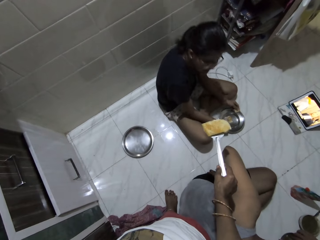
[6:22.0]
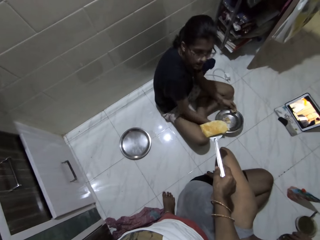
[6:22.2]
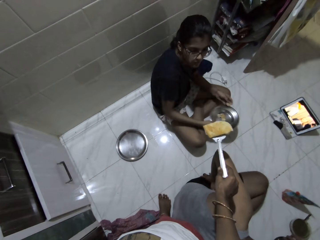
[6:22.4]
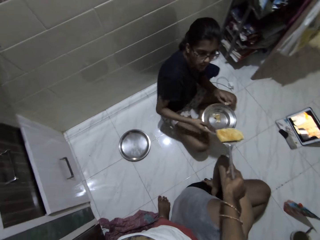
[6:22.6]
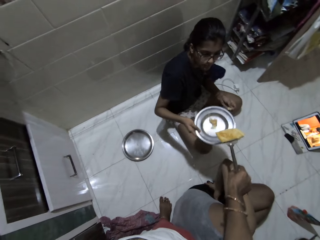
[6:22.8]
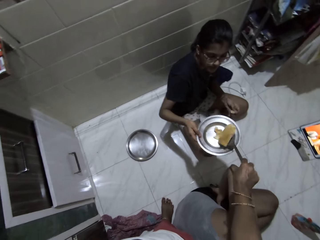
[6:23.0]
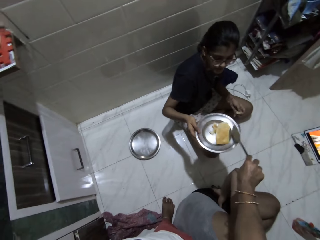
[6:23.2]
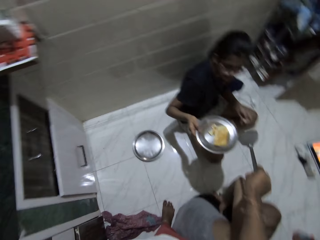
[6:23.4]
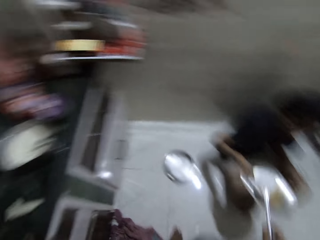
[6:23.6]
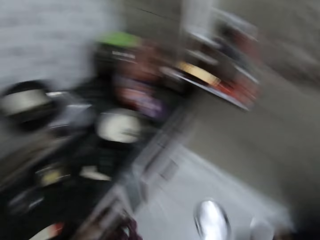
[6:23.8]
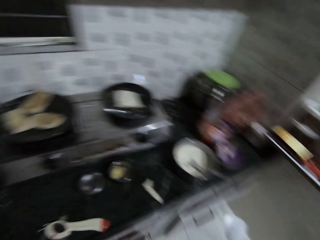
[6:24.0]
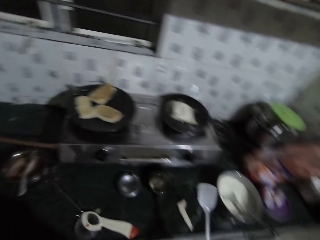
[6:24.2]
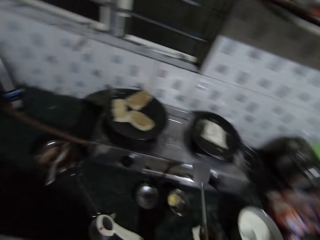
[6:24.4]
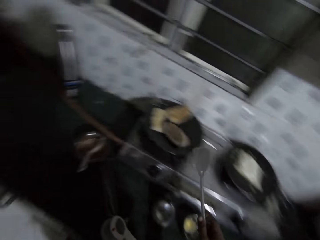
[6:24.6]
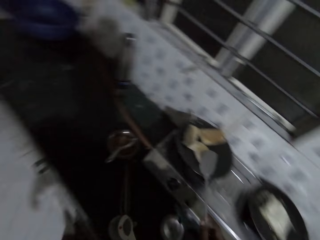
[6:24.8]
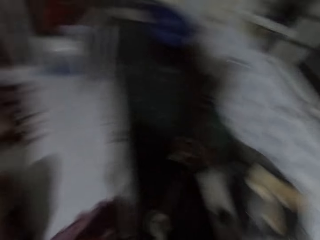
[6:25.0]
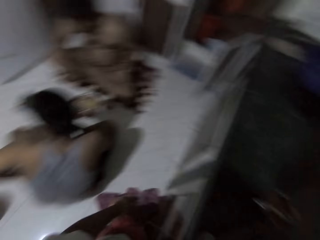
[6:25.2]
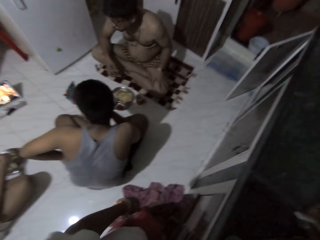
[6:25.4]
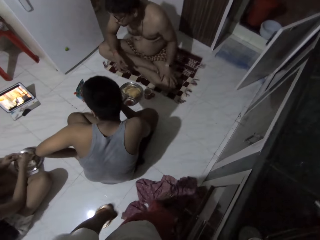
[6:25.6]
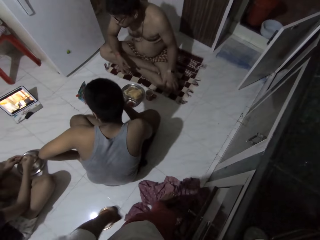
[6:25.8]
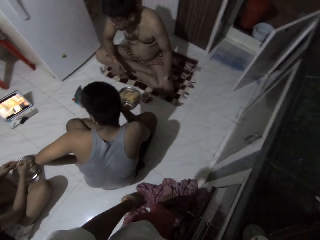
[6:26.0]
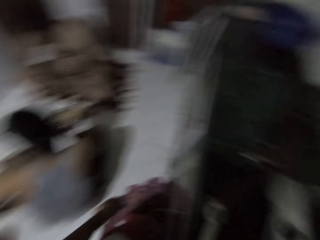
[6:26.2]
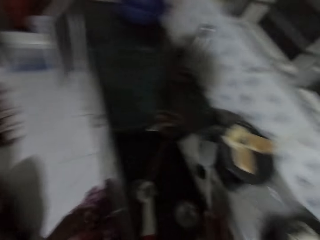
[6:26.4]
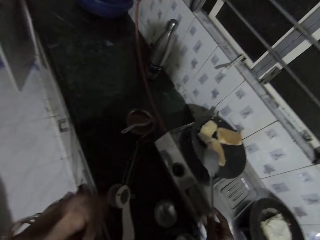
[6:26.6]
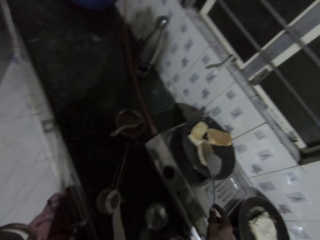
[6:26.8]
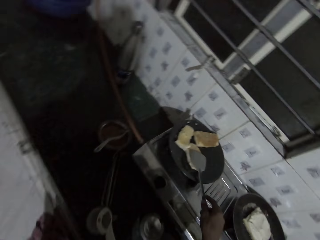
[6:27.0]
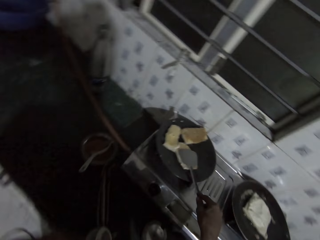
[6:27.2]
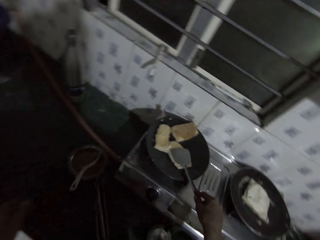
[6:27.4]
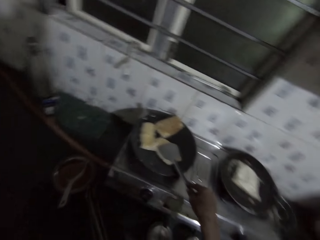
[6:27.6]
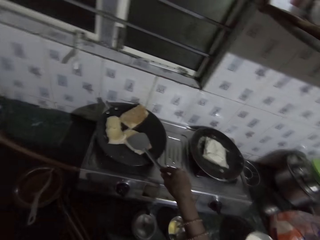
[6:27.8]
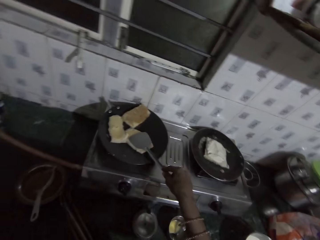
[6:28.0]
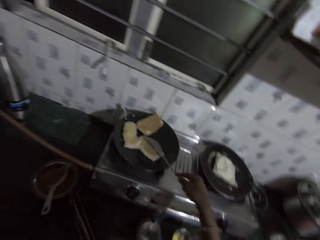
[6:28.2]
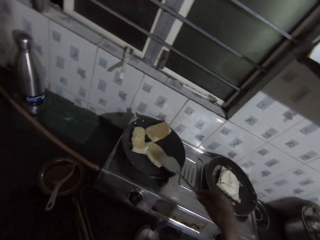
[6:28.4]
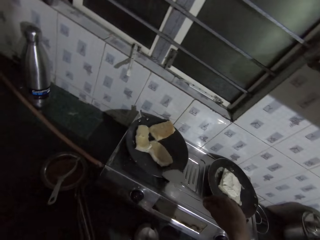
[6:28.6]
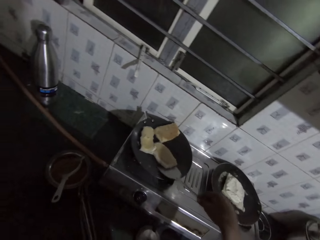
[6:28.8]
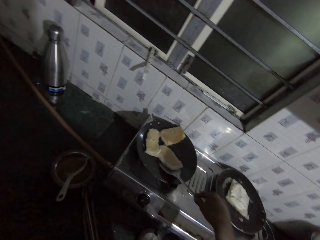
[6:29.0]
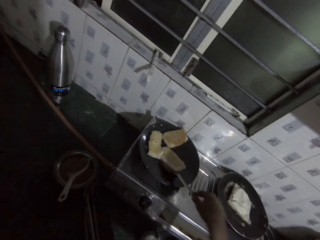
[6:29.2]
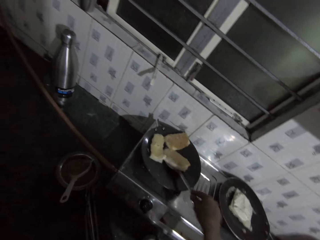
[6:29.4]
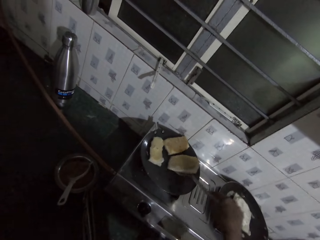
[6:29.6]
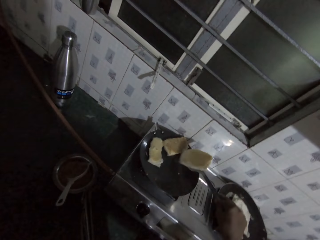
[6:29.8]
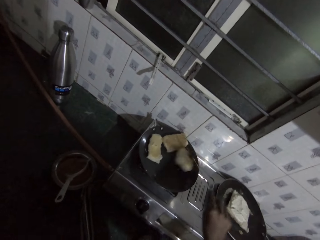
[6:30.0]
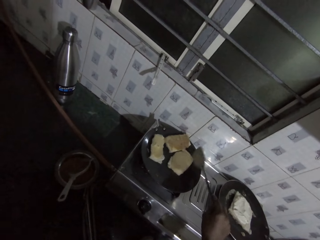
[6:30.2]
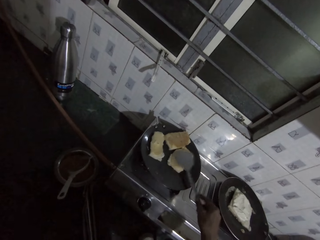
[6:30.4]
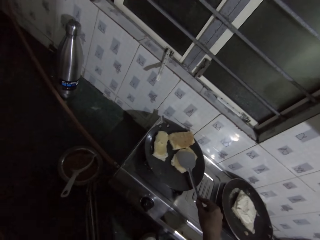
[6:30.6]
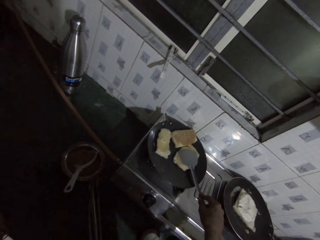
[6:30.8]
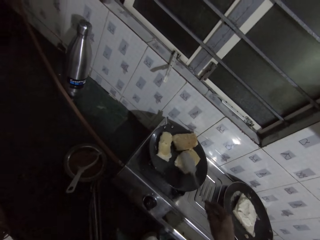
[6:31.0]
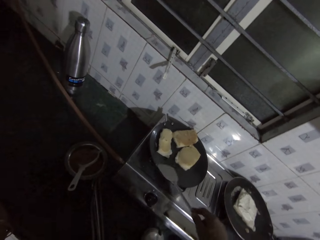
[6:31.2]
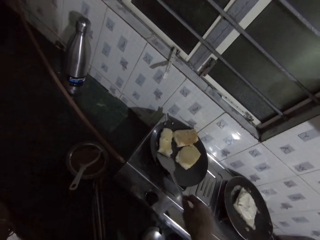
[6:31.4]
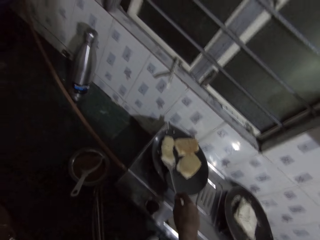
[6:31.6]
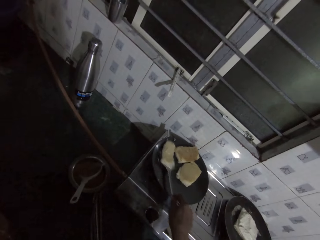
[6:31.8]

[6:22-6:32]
A woman raises up a plate from the ground with her right hand. The camera wearer serves the sandwich in the plate in the woman's right hand with the spoon in her right hand. She presses the sandwiches in the mini frying pan on the cooker with the spoon in her right hand. She turns over the sandwiches in the frying pan on the cooker with the spoon in her right hand.

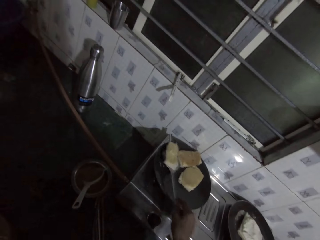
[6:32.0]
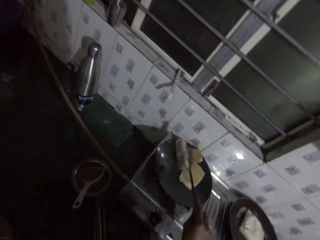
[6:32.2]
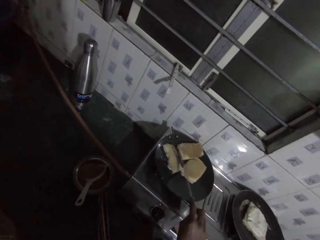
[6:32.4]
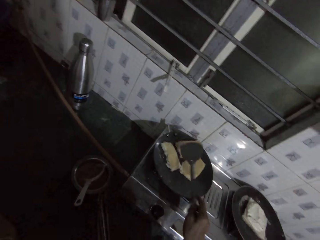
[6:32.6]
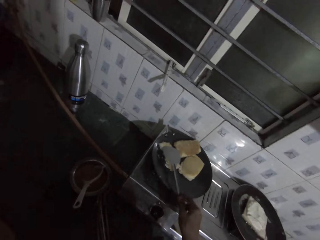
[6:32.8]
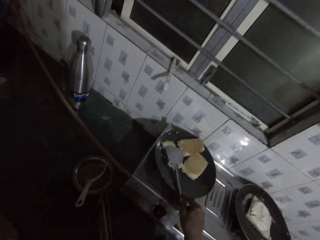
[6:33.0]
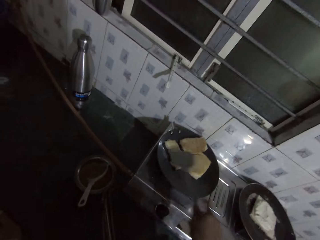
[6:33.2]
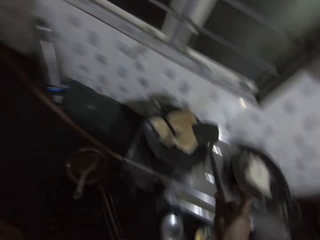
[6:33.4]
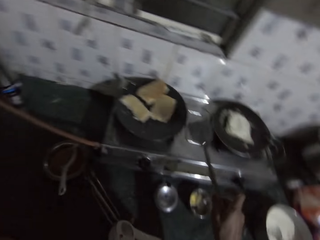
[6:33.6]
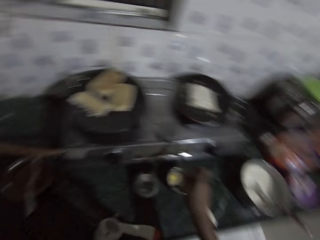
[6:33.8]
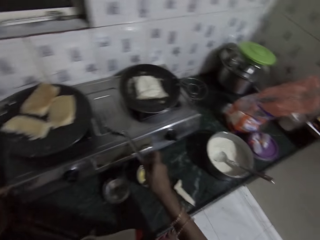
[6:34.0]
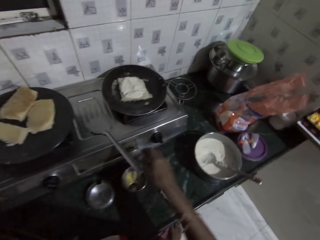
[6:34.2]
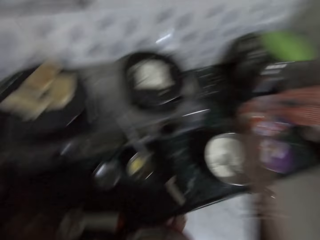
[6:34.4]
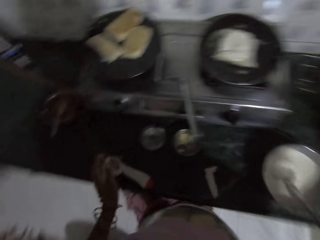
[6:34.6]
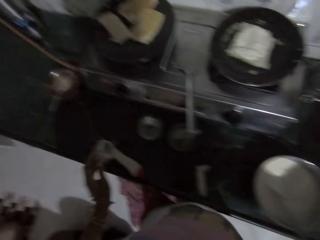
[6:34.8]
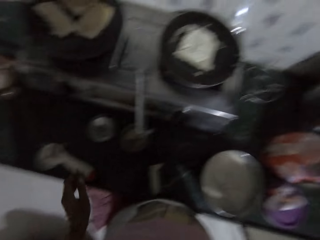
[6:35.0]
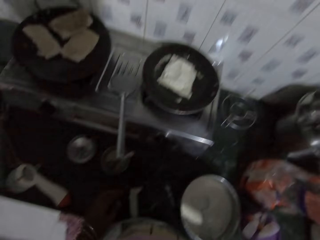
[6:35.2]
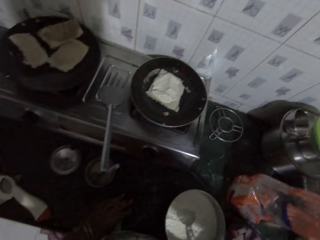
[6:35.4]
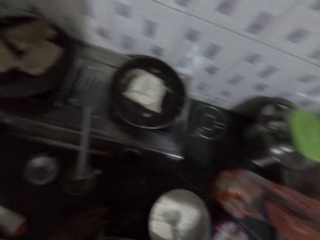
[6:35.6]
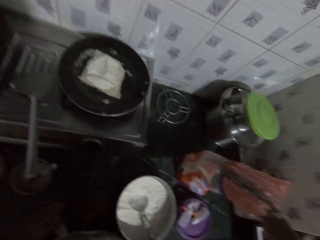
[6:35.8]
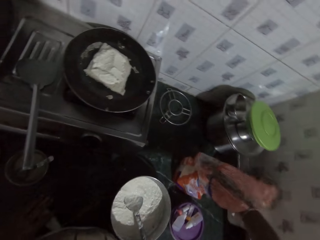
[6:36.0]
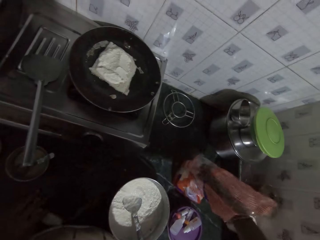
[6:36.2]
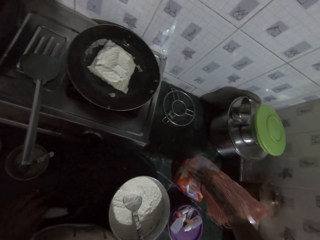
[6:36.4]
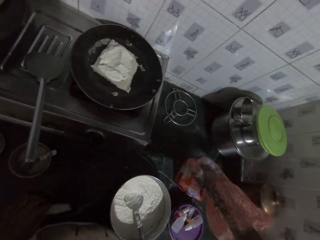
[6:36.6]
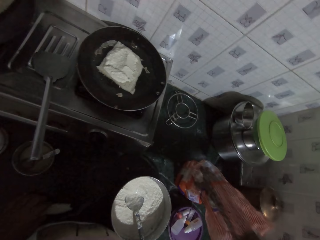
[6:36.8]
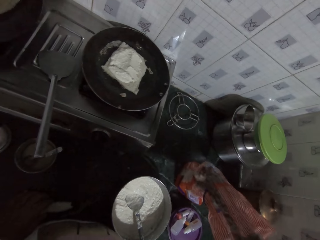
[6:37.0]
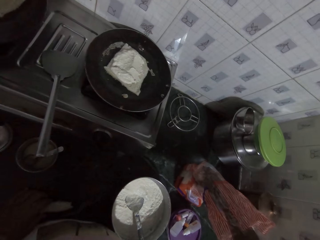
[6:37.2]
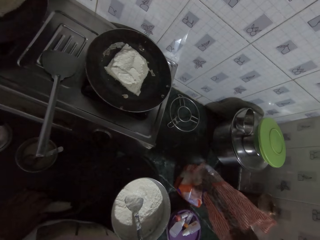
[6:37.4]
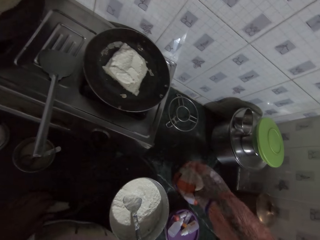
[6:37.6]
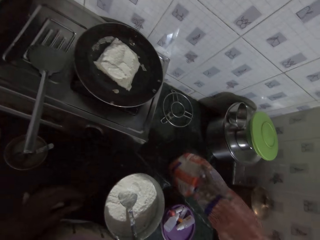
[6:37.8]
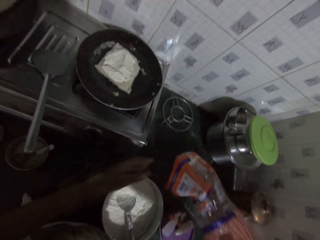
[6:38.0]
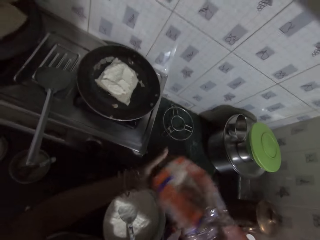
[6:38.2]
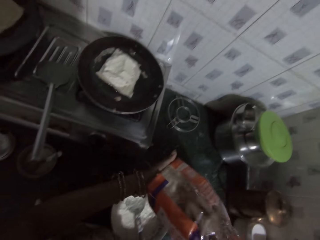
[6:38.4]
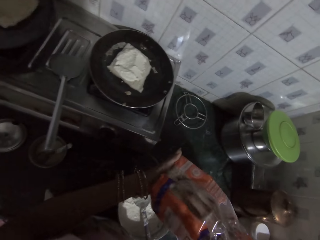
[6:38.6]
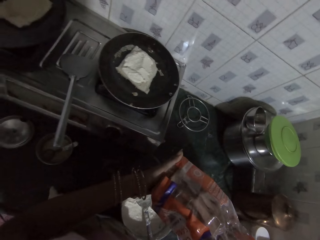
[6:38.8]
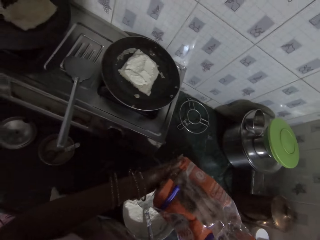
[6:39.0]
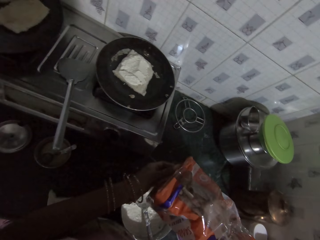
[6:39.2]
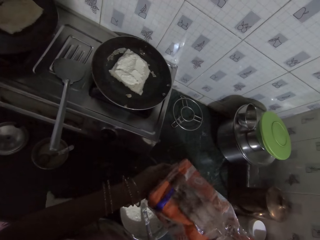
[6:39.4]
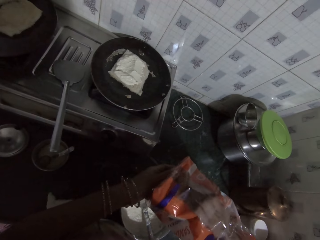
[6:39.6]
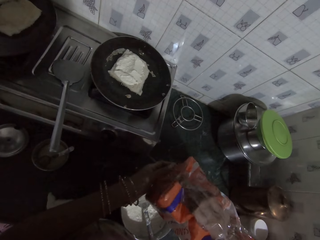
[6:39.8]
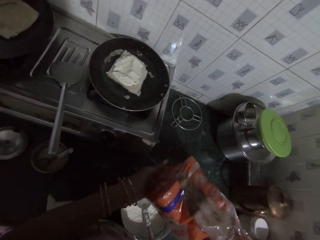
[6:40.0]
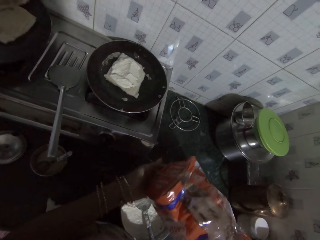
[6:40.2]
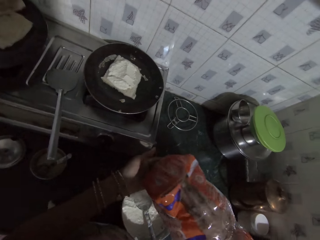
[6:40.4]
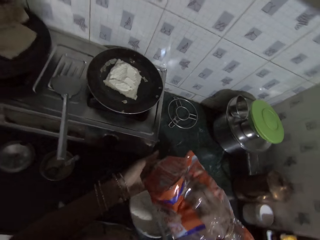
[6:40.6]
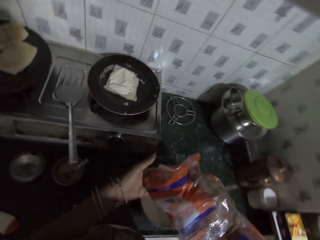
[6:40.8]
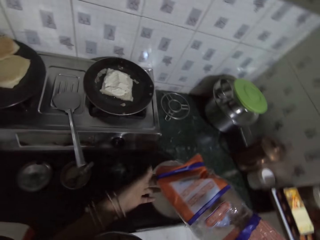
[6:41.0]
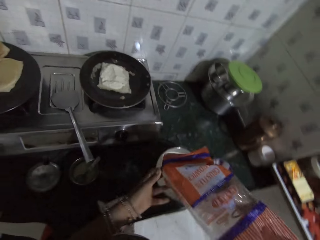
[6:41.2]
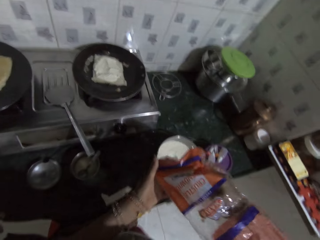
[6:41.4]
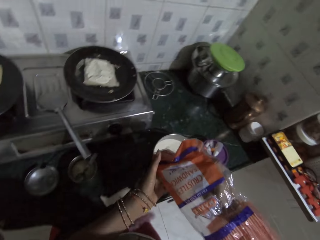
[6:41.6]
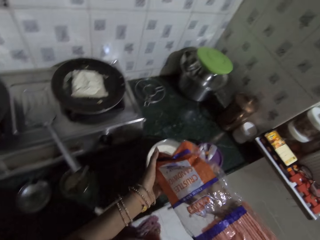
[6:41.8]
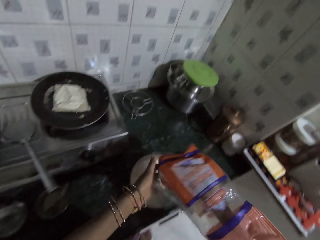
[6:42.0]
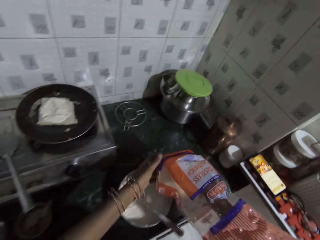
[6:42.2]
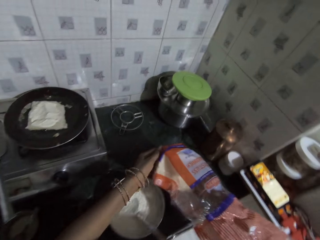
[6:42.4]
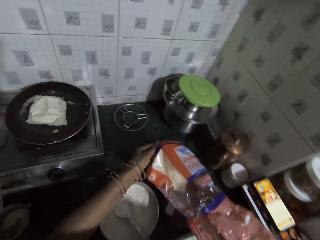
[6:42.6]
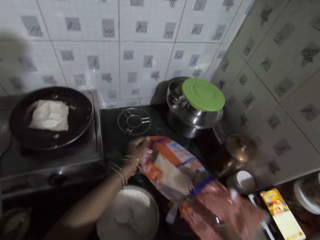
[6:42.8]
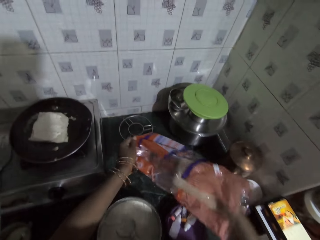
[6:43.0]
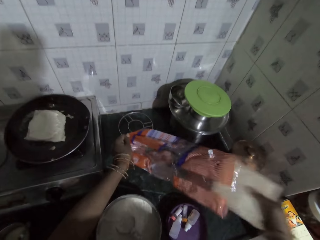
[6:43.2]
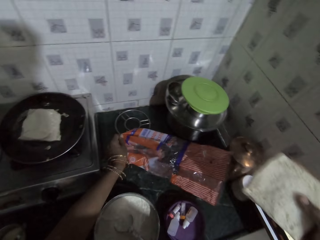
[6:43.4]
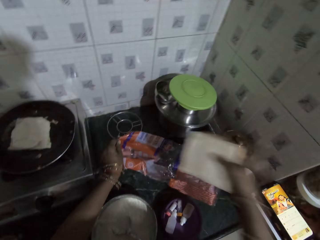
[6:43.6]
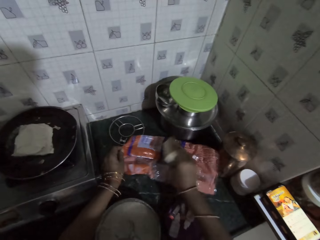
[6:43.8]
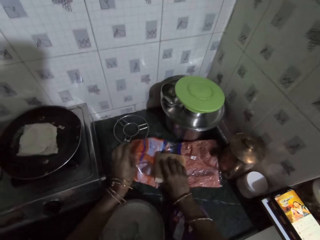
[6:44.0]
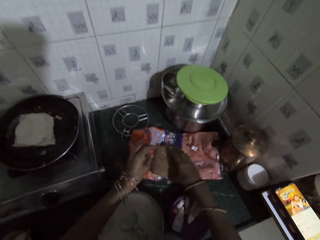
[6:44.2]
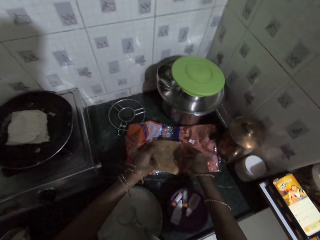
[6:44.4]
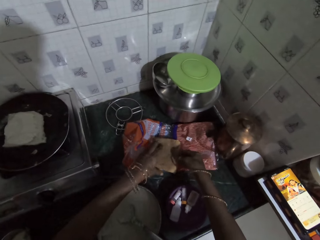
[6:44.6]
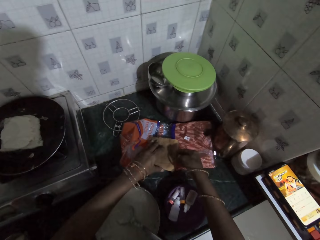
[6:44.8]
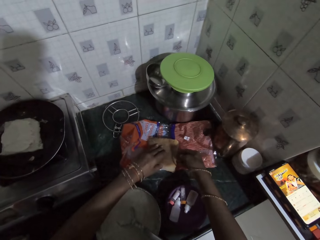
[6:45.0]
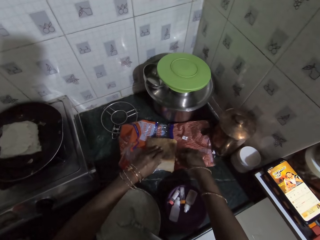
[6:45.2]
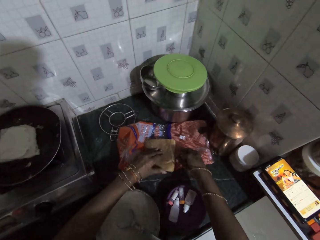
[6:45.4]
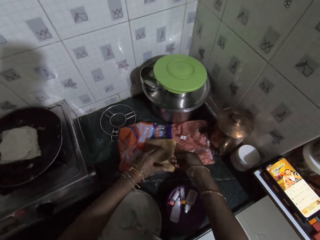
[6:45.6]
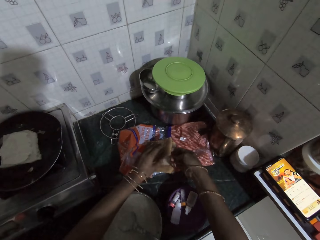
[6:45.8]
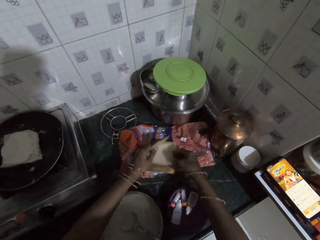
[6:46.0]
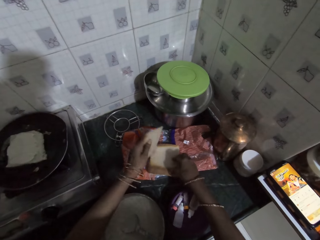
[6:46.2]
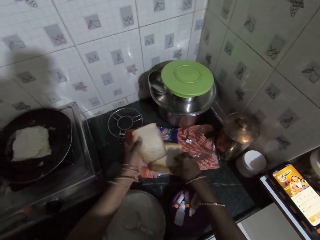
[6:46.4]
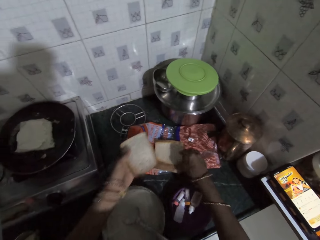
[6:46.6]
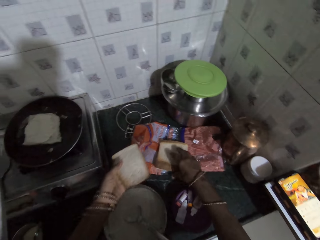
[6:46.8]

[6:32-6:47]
The camera wearer drops the spoon on the cooker with her right hand. She removes loaves of bread from the nylon on the countertop with her right hand. She drops the loaves of bread in her right hand on the nylon on the countertop. She picks a slice of bread from the loaves of bread on the nylon on the countertop with her left hand.
